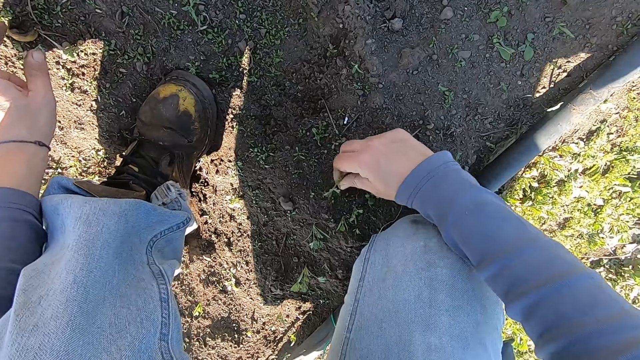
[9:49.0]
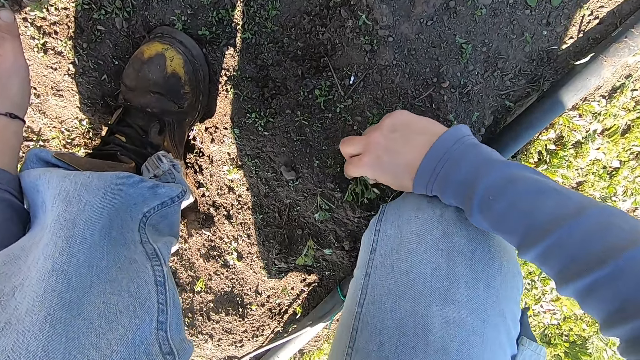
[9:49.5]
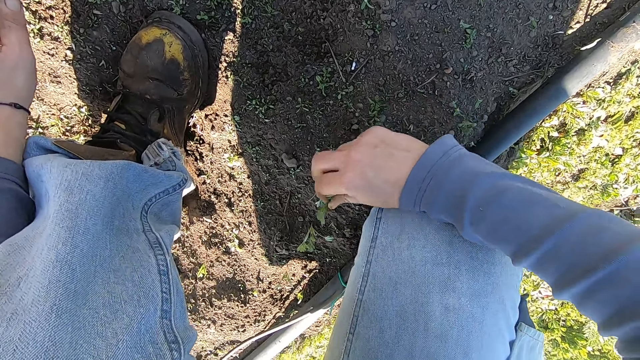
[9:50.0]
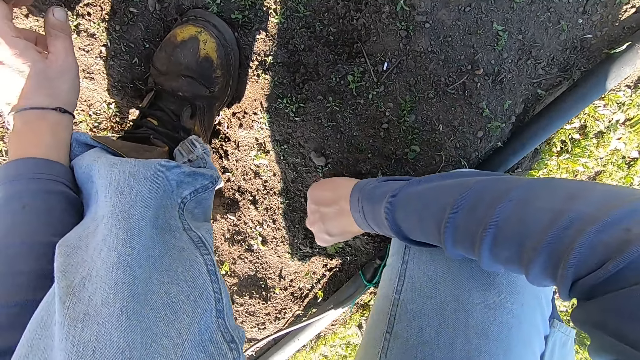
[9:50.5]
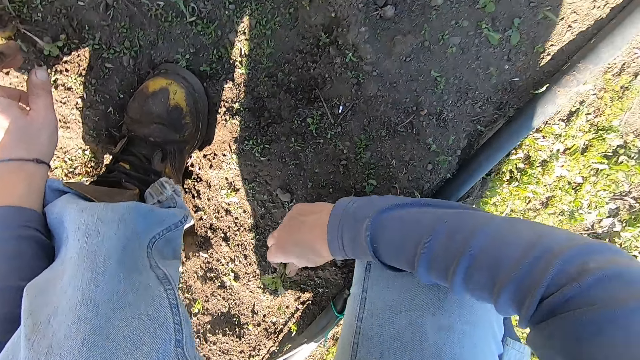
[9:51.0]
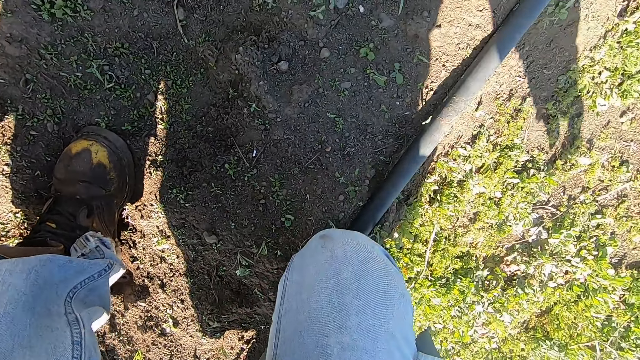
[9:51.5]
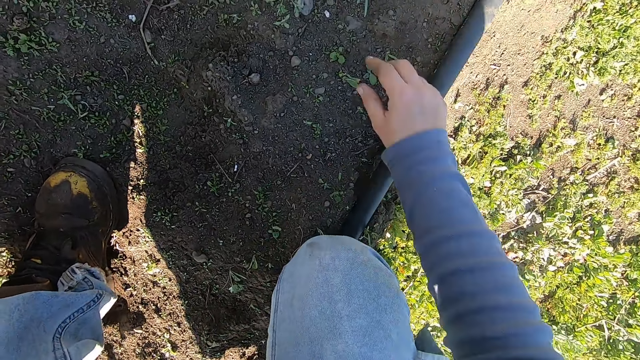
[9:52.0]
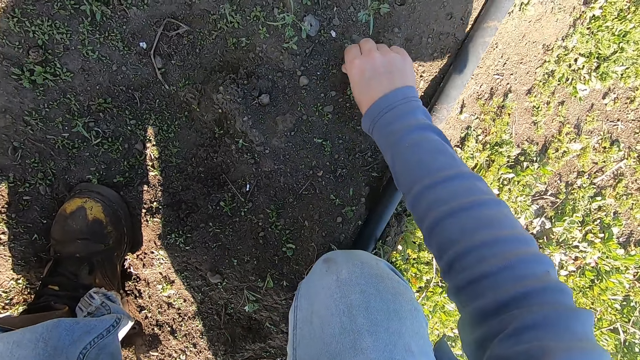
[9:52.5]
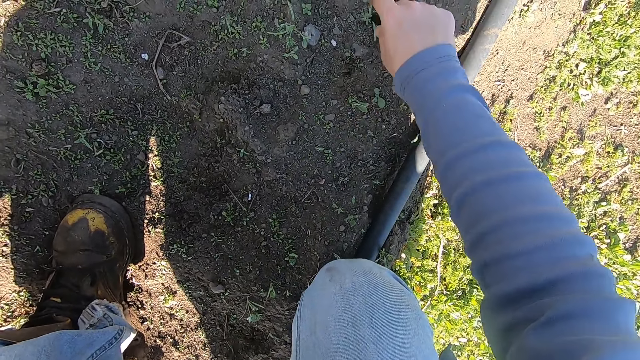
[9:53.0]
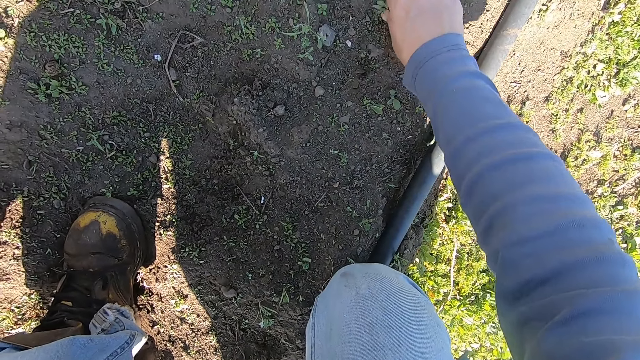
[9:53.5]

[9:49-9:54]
The camera wearer removes weed plants from the ground with his right hand. He throws the weed plants in his right hand away. He removes weed plants from the ground with his right hand.

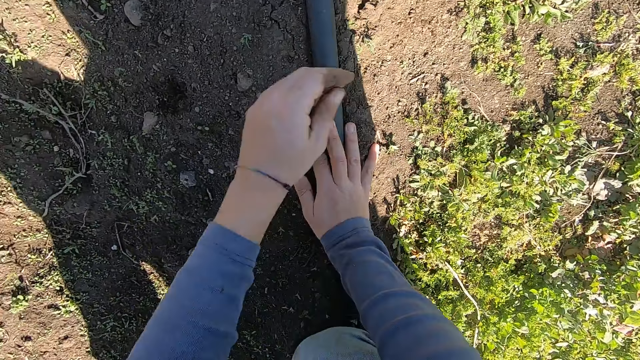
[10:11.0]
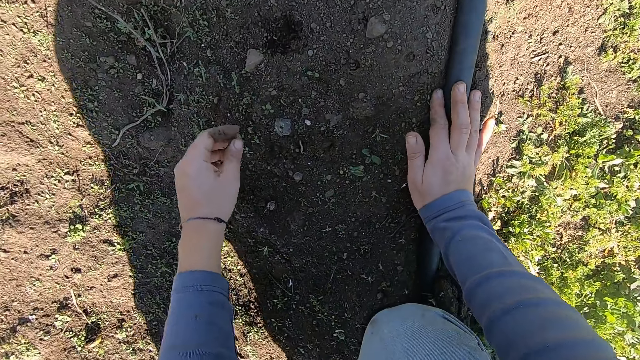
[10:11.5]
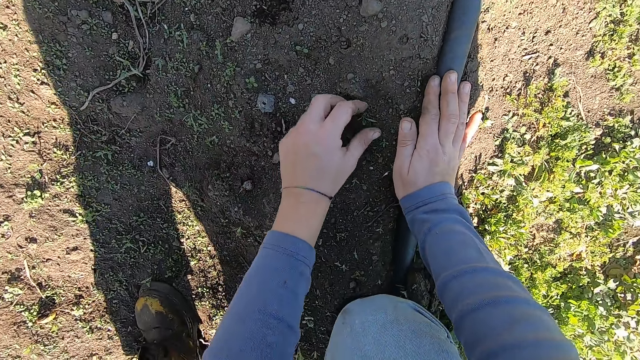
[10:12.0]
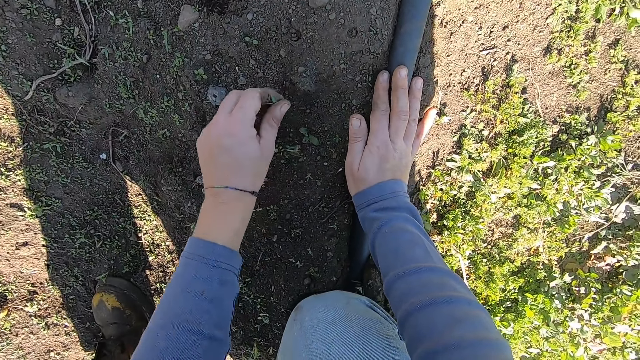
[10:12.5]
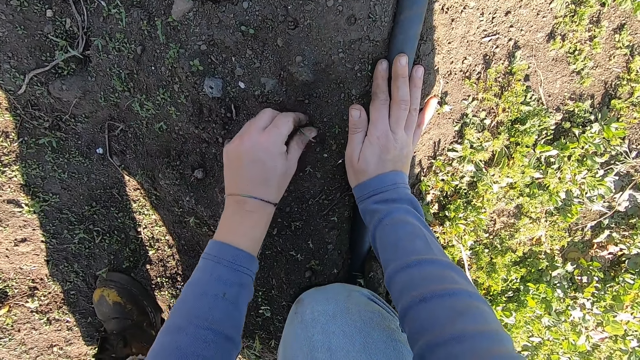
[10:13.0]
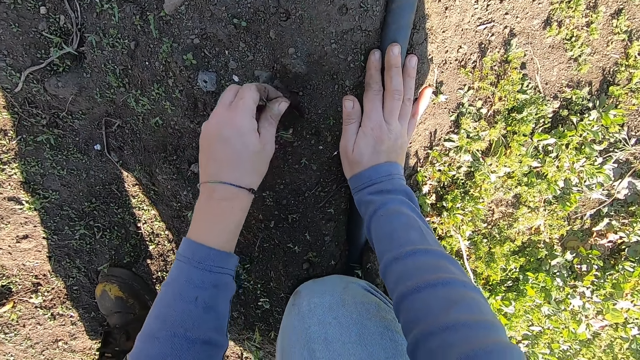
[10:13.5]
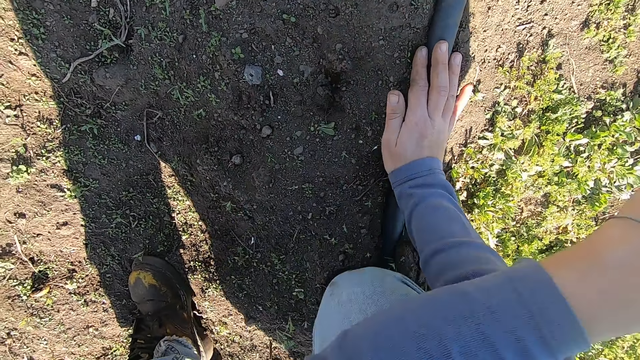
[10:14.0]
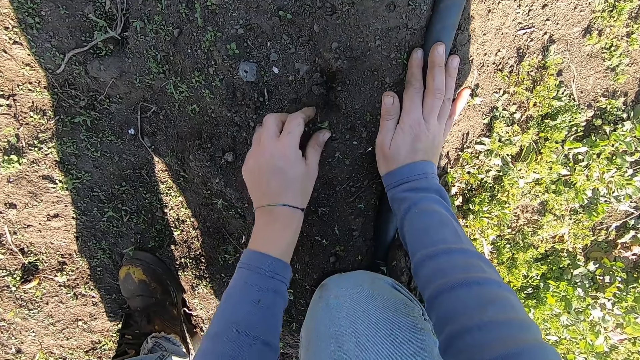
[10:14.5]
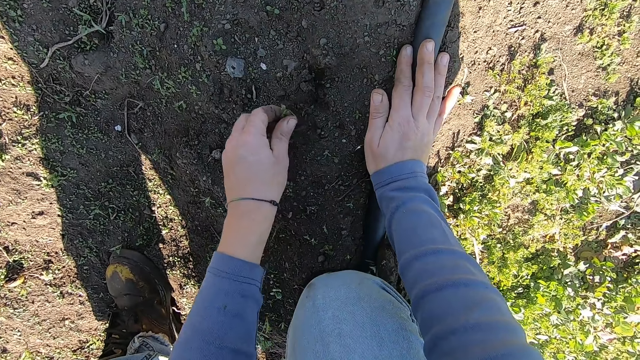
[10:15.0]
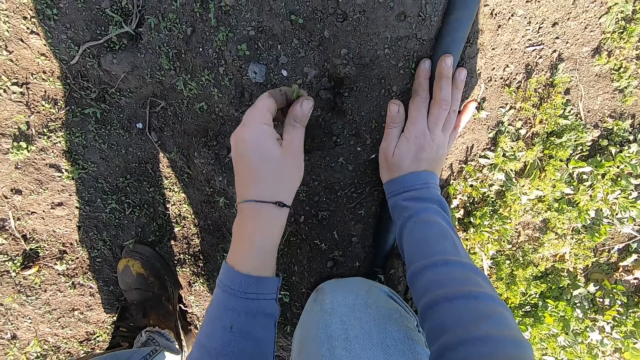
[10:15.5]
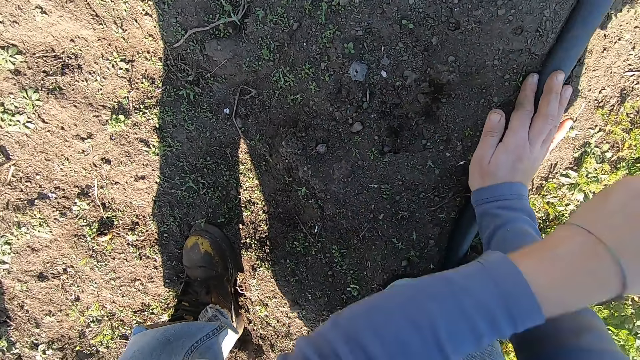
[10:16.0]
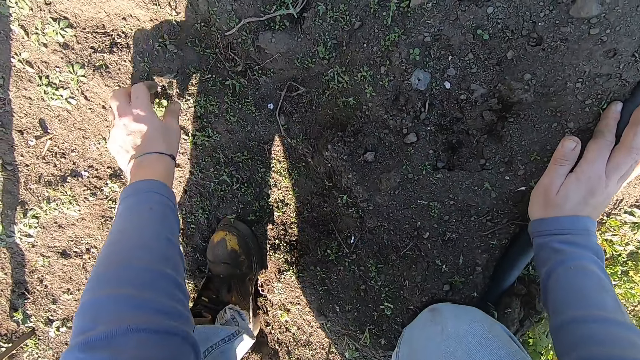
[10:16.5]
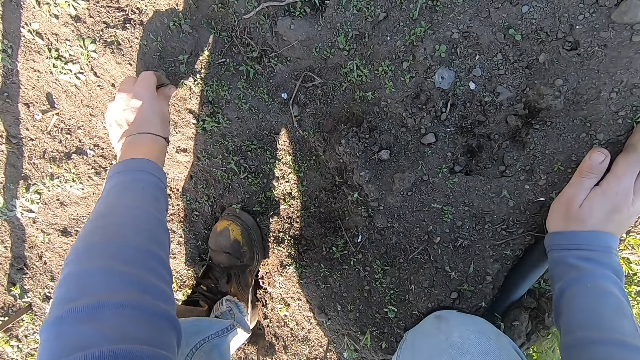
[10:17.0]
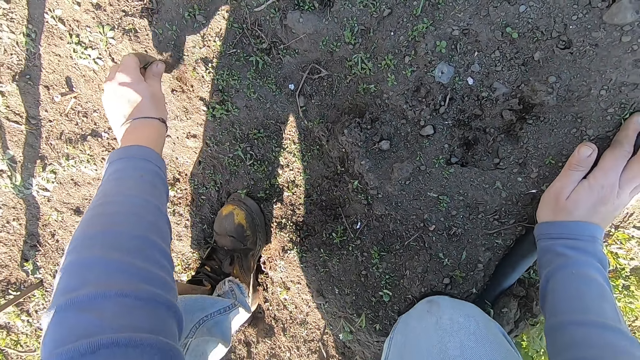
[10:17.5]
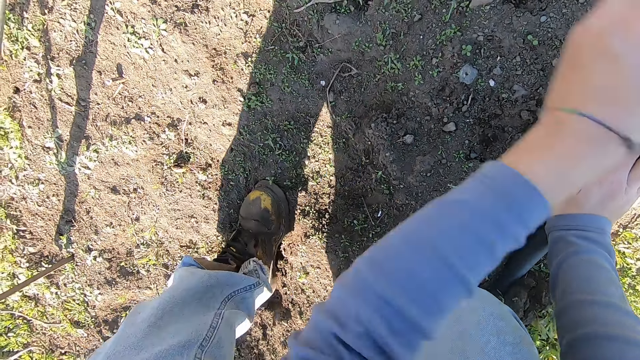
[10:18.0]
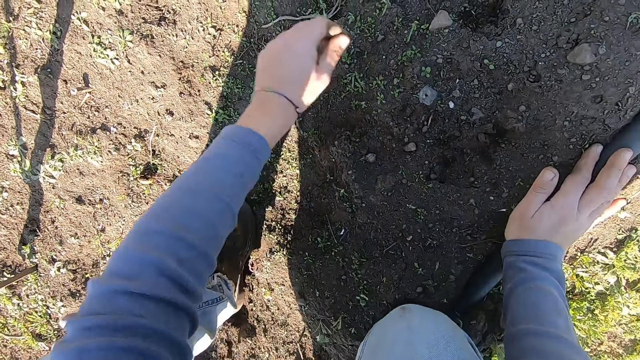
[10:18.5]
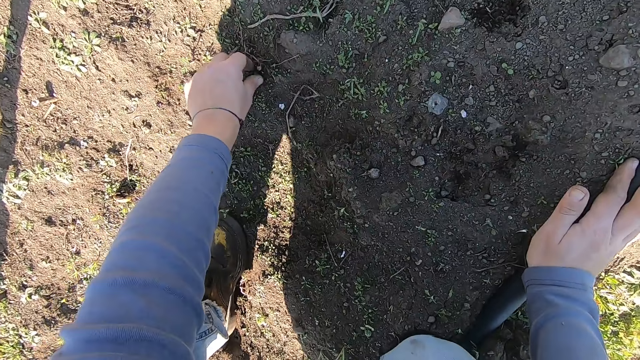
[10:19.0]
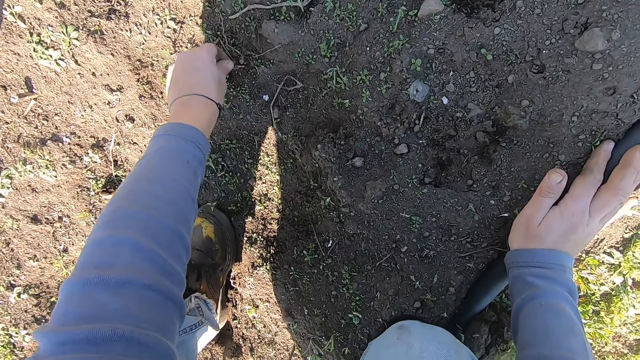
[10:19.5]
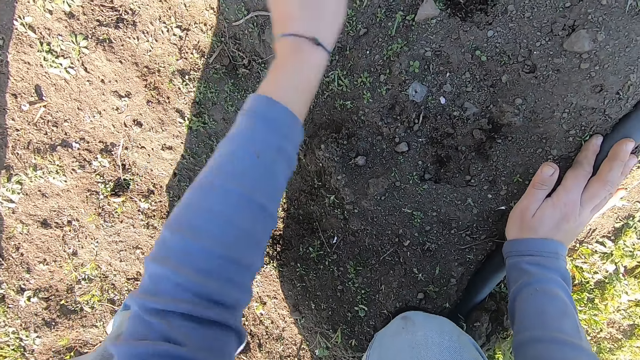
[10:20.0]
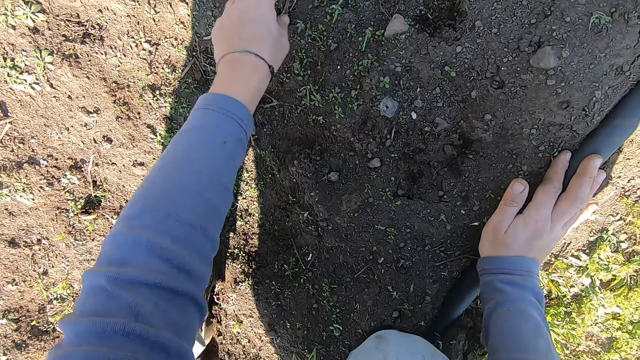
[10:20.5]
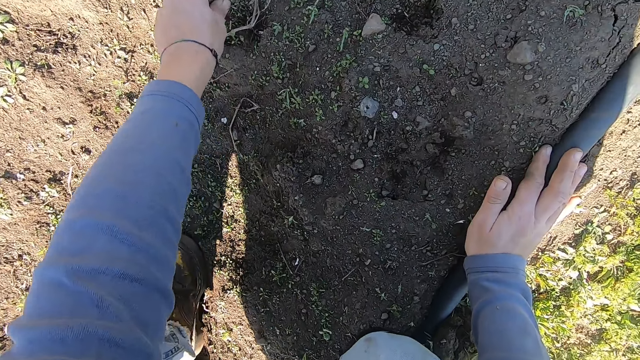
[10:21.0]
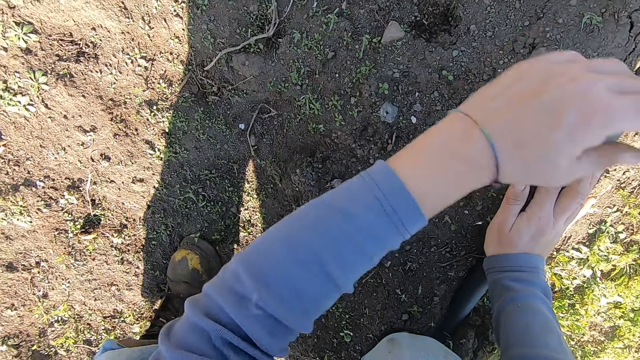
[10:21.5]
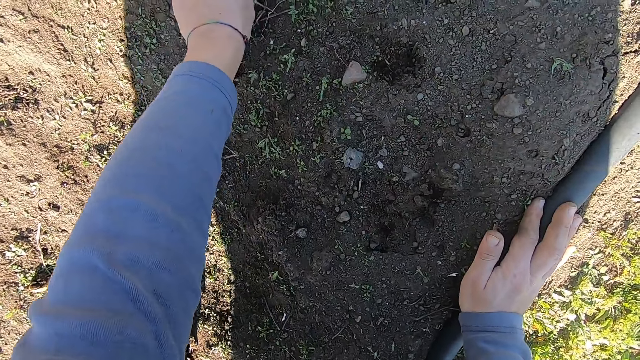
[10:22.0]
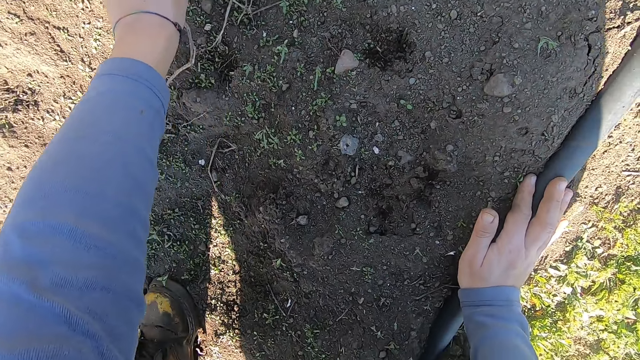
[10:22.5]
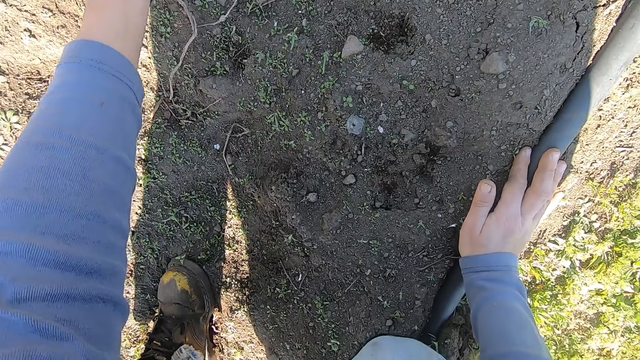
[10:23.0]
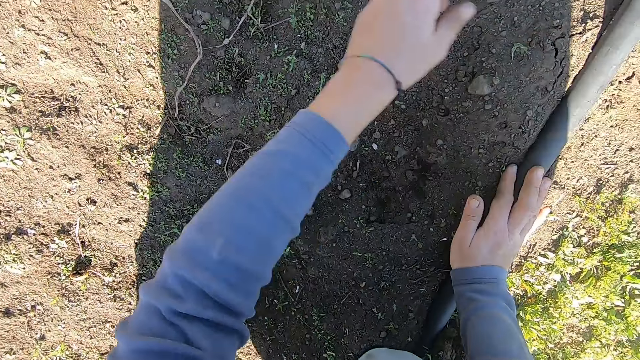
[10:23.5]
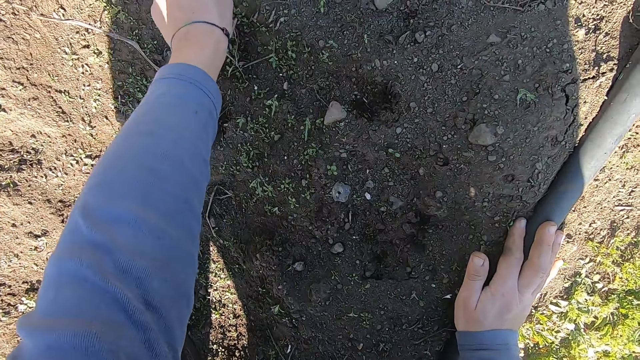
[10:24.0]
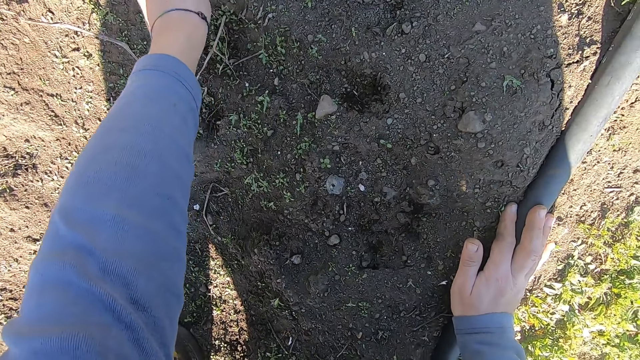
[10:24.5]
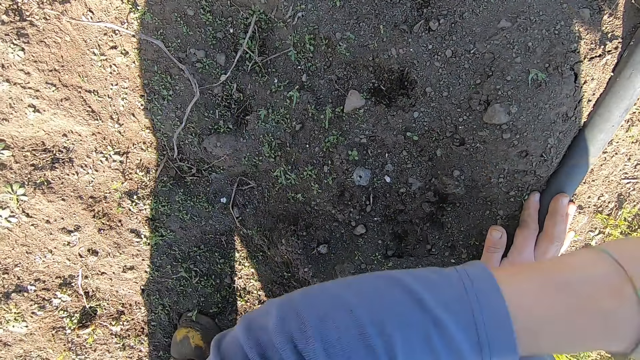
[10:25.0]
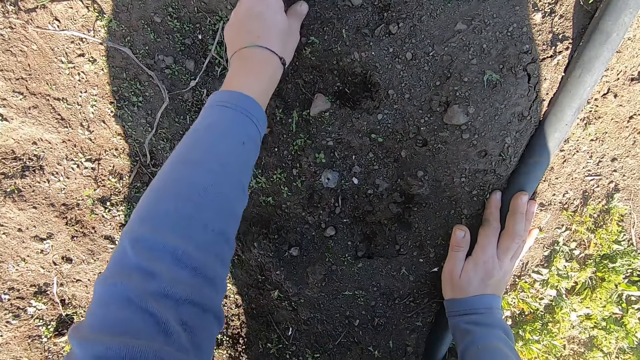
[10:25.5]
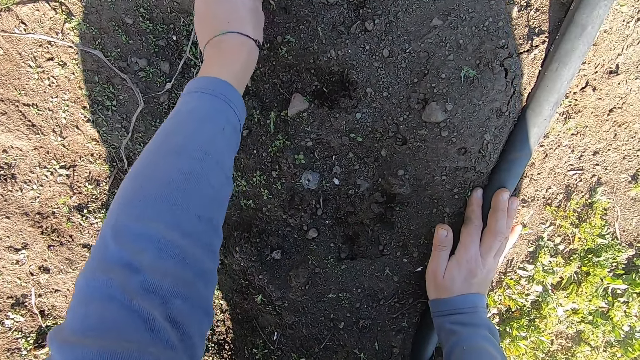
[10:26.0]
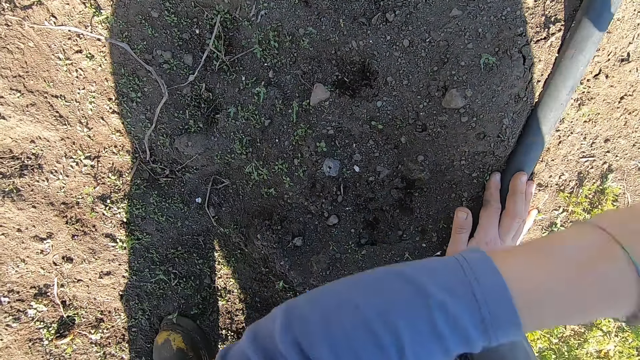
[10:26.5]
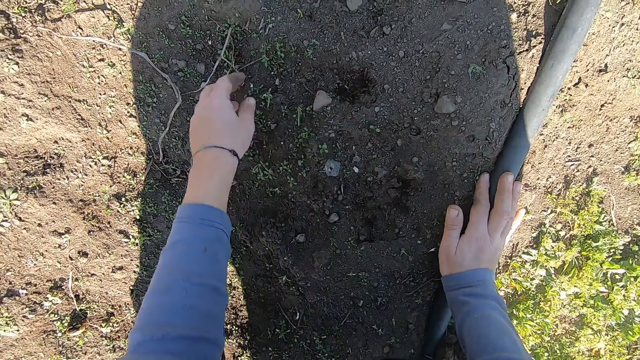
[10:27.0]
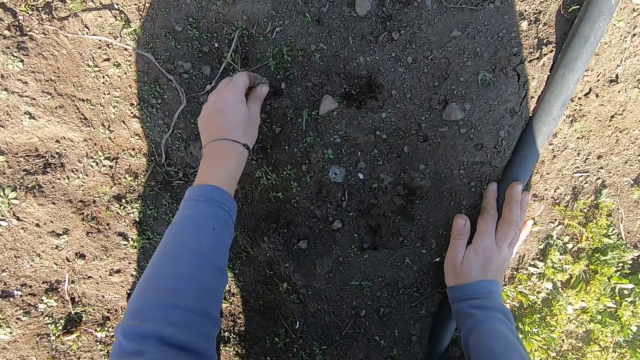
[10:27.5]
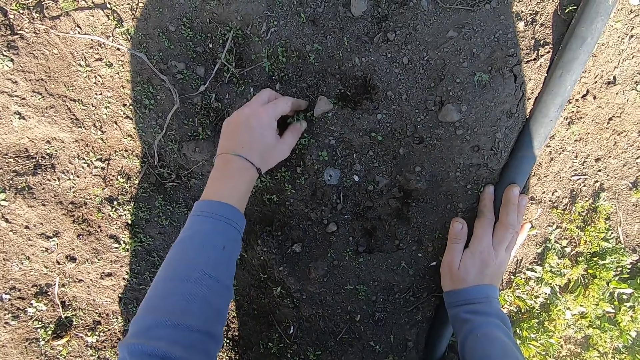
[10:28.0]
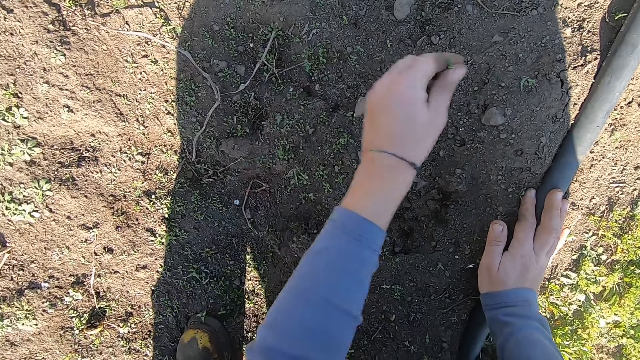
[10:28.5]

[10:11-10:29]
The camera wearer removes weed plants from the ground with his left hand. He throws the weed plants in his left hand away. He removes a weed plant from the ground with his left hand. He throws the weed plant in his left hand away. He removes a weed plant from the ground with his left hand. He throws the weed plant in his left hand away. He removes a weed plant from the ground with his left hand. He throws the weed plant in his left hand away. He removes a weed plant from the ground with his left hand. He throws the weed plant in his left hand away. He removes a weed plant from the ground with his left hand. He throws the weed plant in his left hand away. He removes a weed plant from the ground with his left hand. He throws the weed plant in his left hand away. He removes a weed plant from the ground with his left hand. He throws the weed plant in his left hand away. He removes weed plants from the ground with his left hand. He throws the weed plants in his left hand away.
